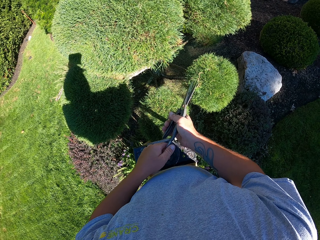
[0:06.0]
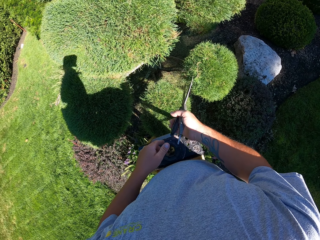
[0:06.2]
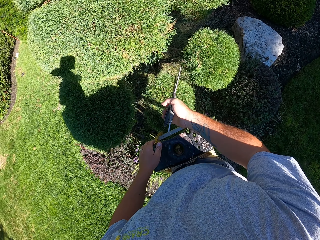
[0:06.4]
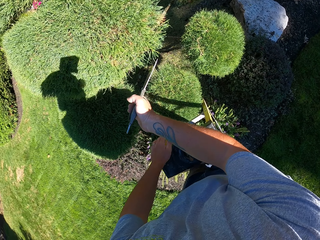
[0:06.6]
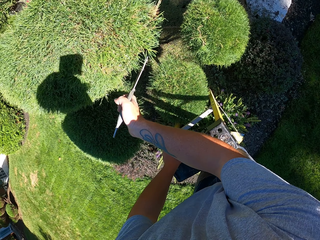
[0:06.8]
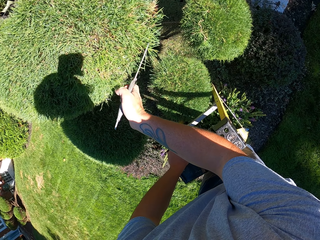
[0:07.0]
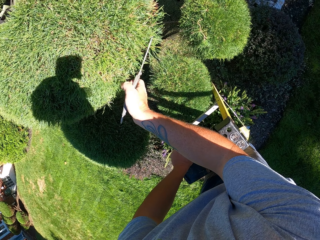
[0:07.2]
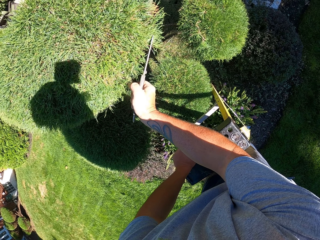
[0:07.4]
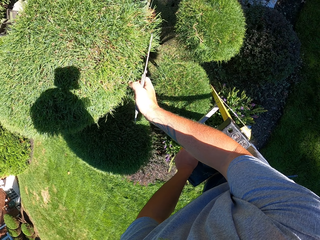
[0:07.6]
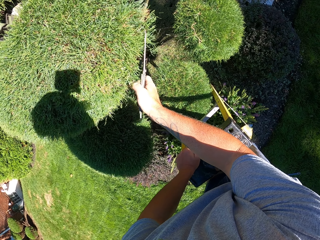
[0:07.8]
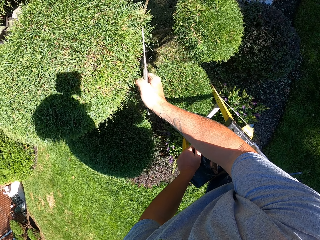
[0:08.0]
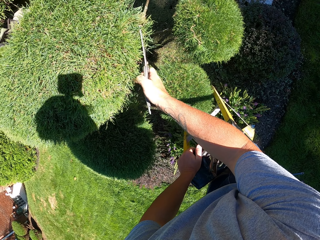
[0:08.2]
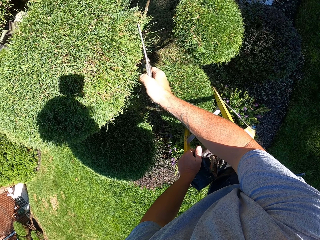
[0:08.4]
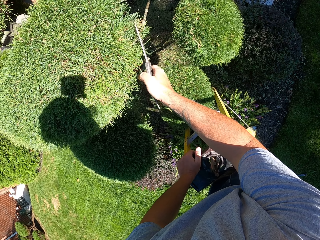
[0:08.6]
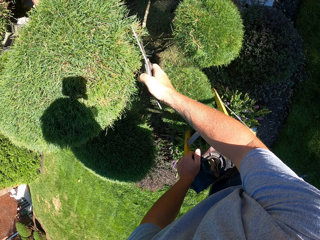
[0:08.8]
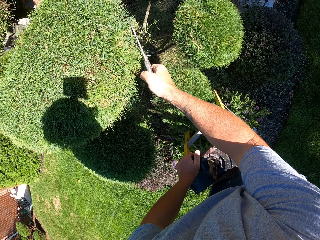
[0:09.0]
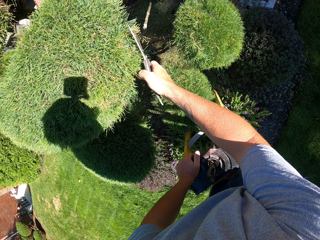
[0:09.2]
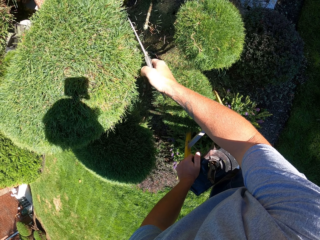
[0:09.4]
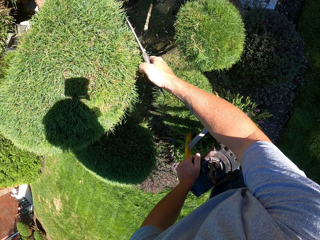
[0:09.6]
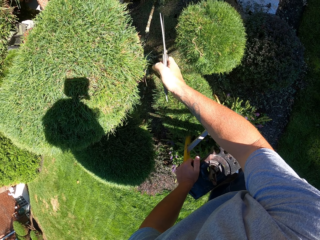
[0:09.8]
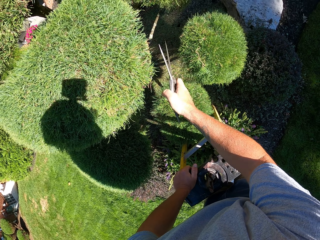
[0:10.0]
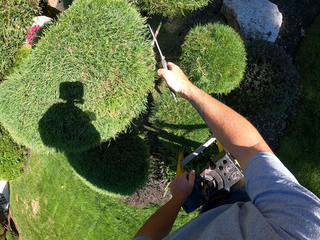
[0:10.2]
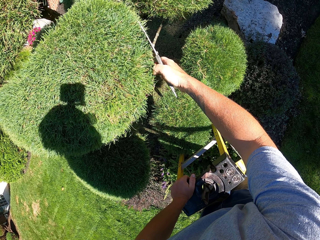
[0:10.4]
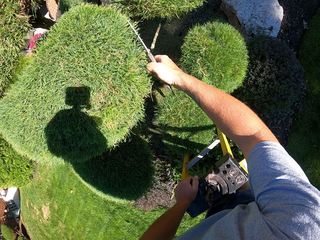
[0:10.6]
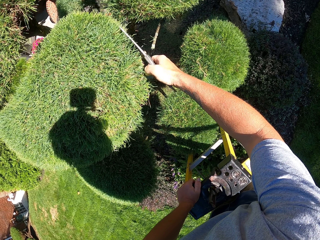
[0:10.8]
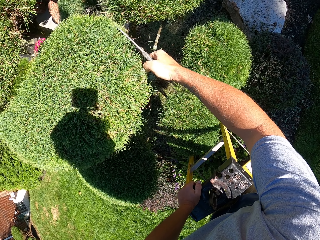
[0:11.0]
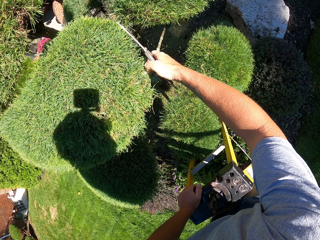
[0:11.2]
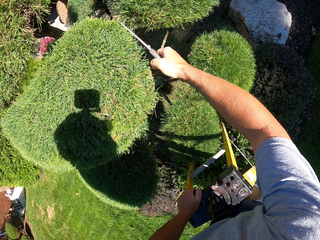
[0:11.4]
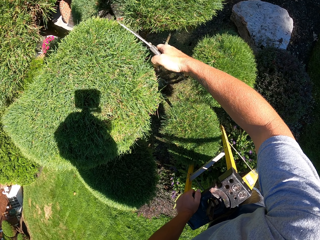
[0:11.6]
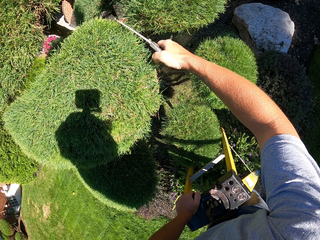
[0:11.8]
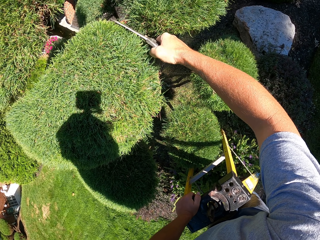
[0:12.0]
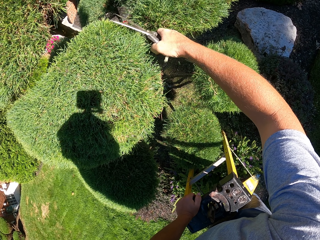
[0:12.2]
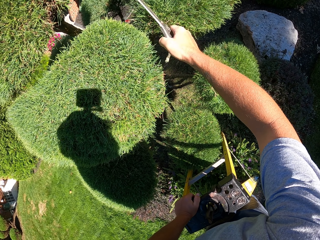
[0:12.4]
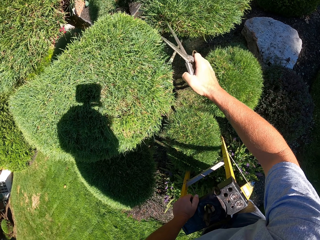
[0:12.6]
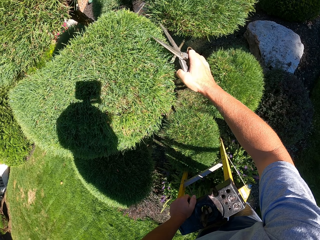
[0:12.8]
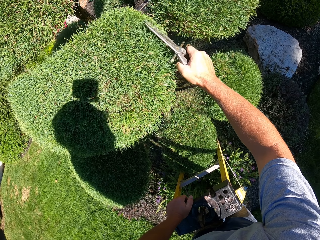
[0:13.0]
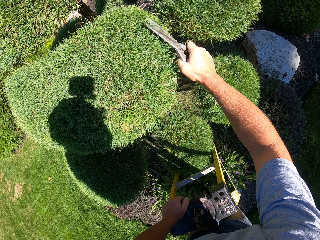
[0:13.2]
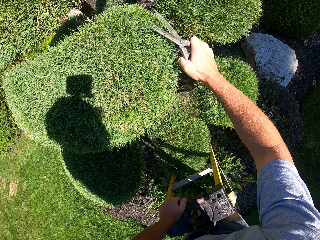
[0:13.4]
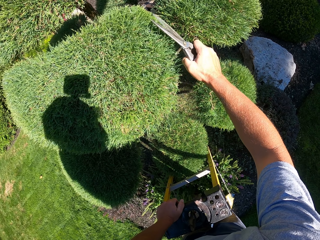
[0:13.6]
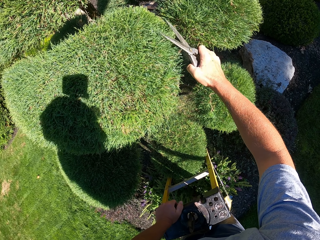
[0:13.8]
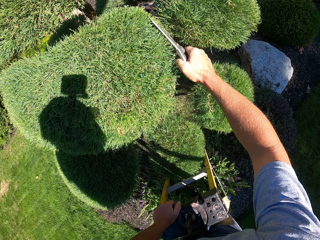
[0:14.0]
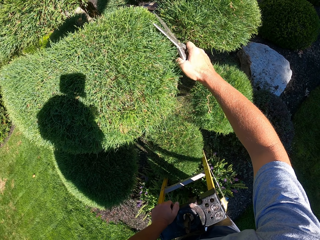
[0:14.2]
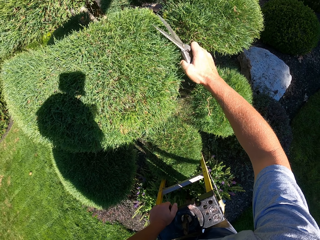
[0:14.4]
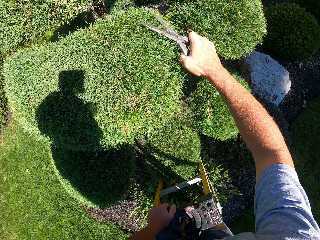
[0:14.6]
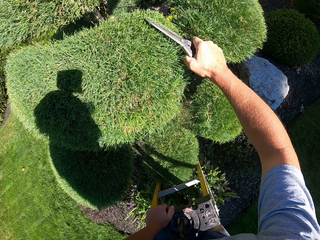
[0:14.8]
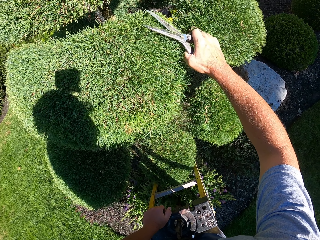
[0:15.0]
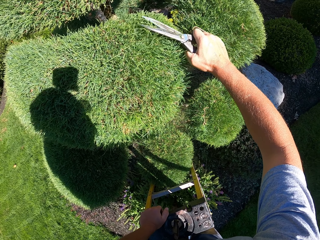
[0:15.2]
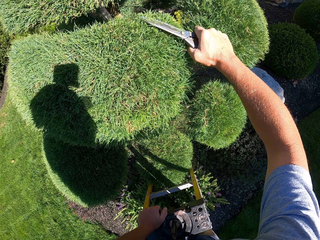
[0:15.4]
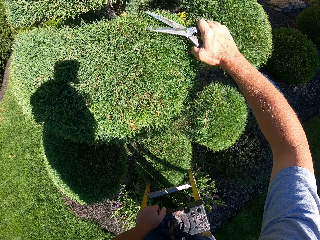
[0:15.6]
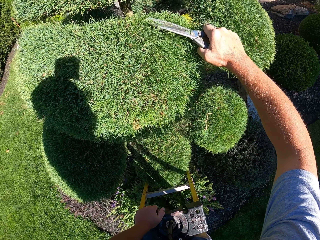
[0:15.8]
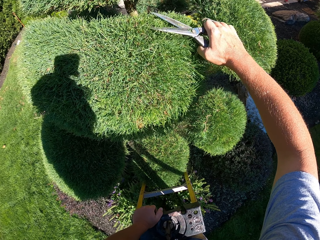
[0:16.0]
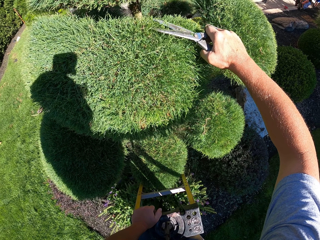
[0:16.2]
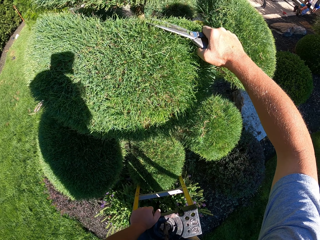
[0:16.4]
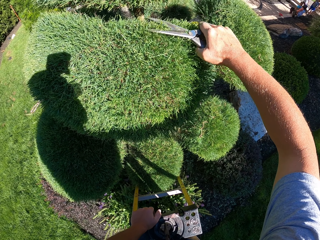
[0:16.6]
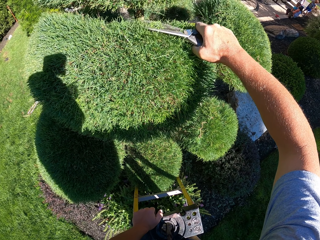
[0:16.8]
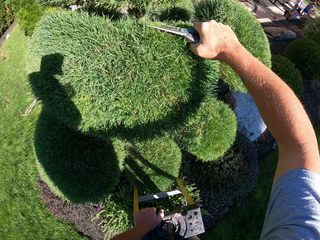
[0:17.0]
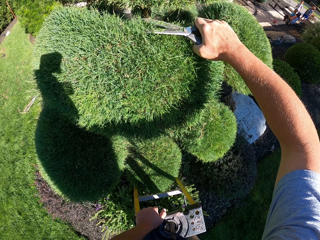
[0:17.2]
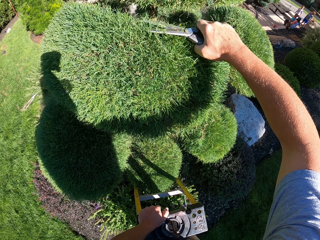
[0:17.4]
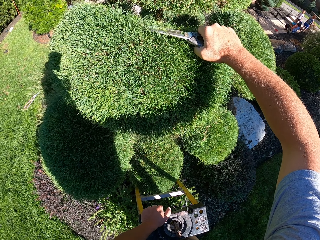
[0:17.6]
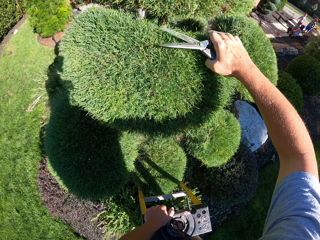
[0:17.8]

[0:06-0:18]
The camera wearer trims a hedge with shears on a ladder.

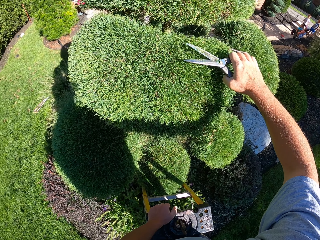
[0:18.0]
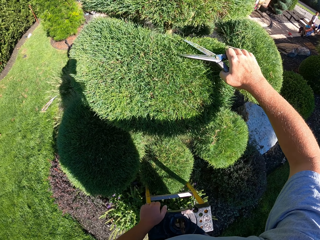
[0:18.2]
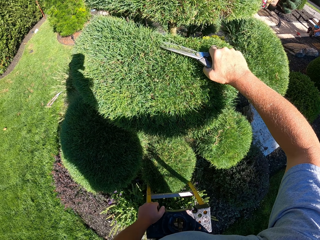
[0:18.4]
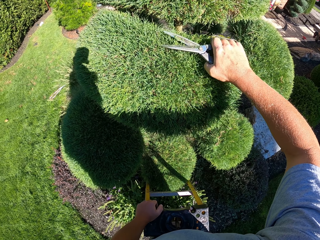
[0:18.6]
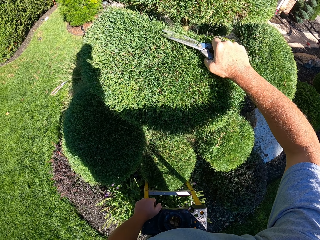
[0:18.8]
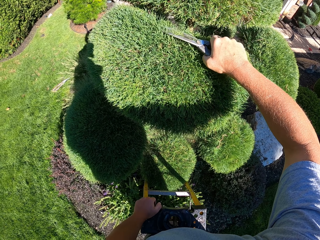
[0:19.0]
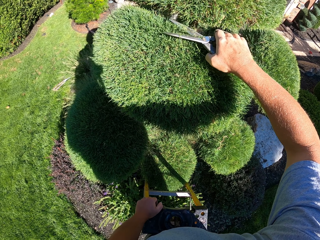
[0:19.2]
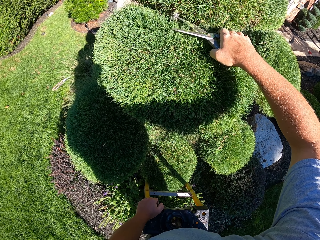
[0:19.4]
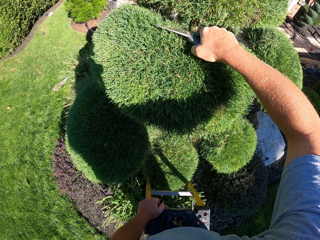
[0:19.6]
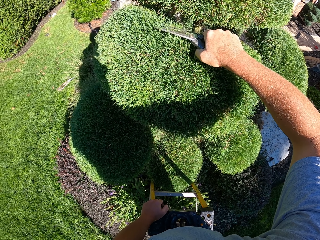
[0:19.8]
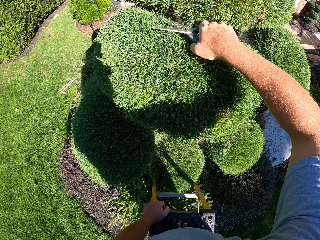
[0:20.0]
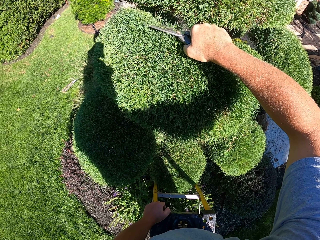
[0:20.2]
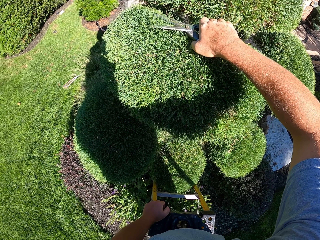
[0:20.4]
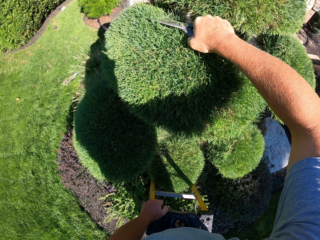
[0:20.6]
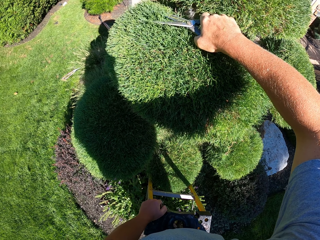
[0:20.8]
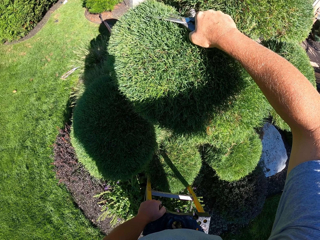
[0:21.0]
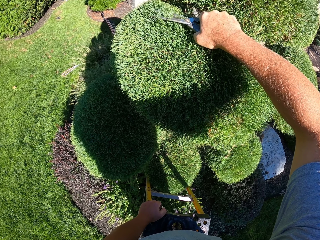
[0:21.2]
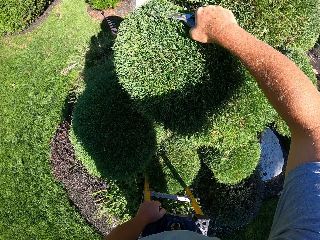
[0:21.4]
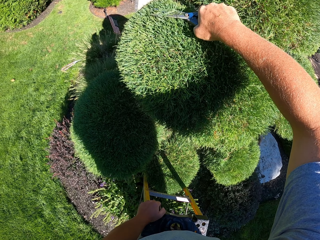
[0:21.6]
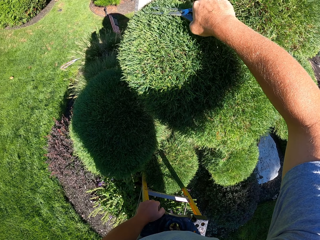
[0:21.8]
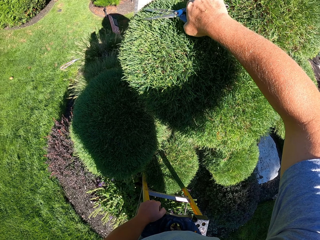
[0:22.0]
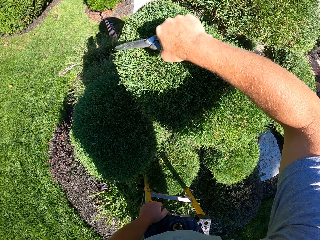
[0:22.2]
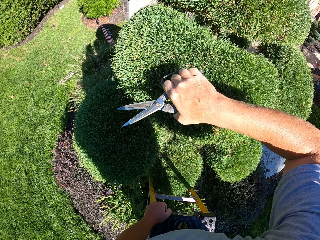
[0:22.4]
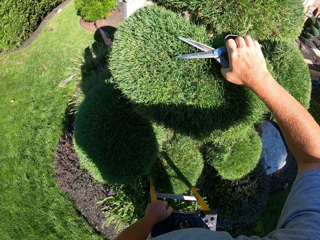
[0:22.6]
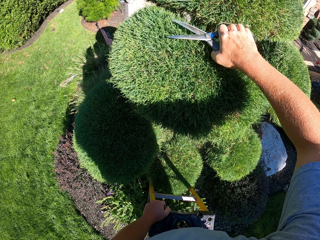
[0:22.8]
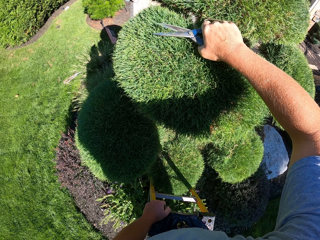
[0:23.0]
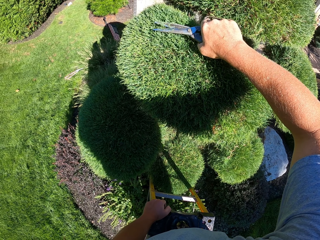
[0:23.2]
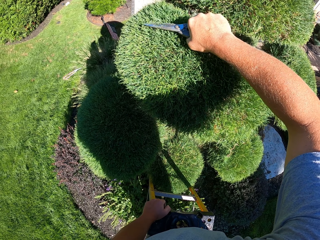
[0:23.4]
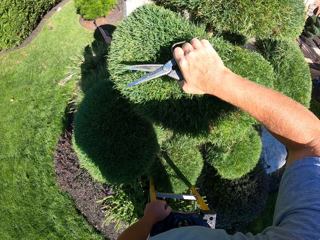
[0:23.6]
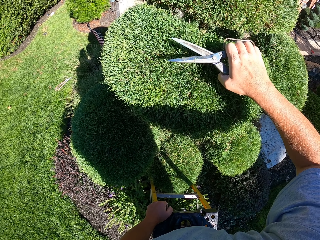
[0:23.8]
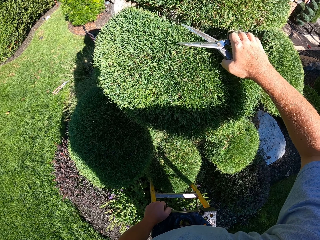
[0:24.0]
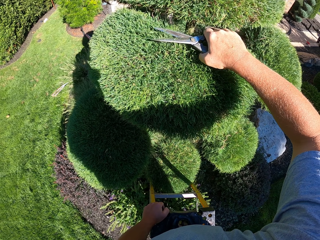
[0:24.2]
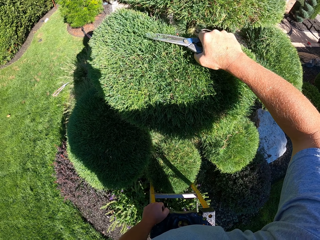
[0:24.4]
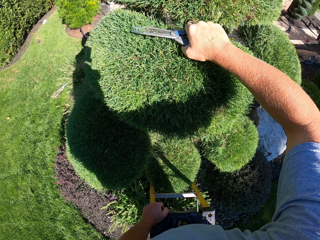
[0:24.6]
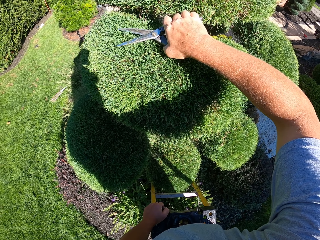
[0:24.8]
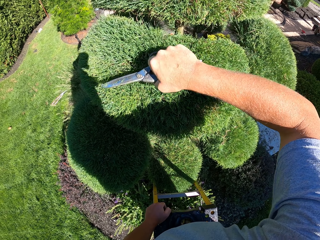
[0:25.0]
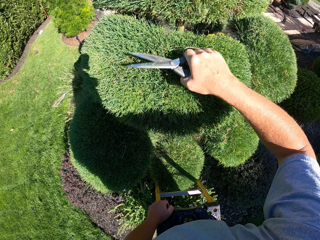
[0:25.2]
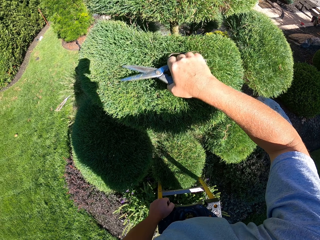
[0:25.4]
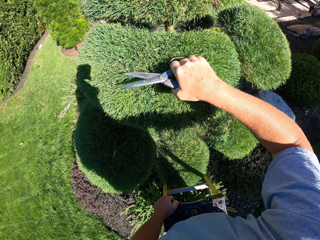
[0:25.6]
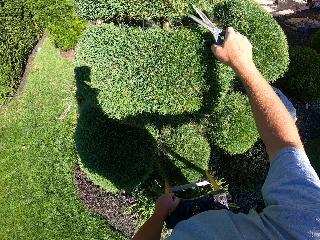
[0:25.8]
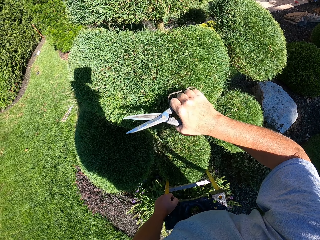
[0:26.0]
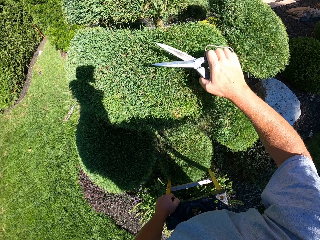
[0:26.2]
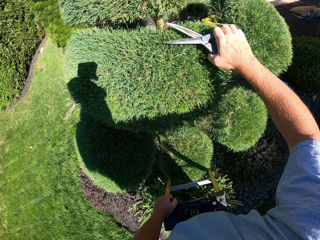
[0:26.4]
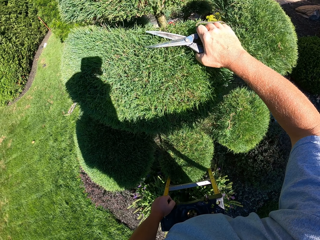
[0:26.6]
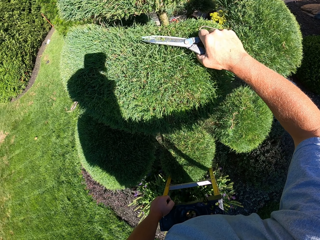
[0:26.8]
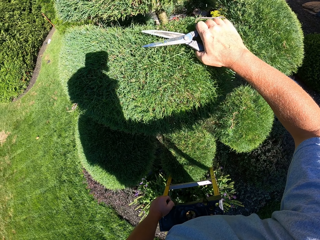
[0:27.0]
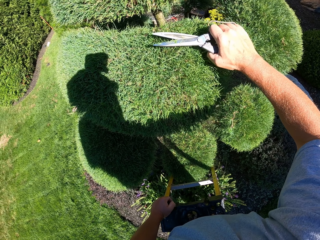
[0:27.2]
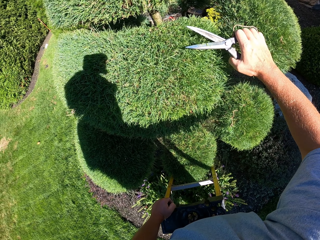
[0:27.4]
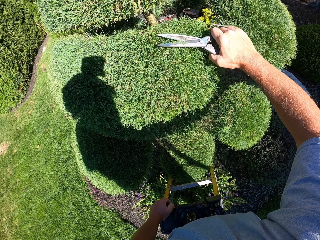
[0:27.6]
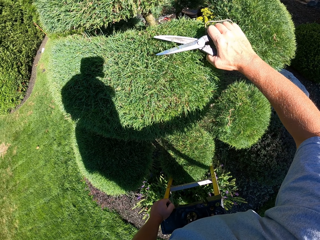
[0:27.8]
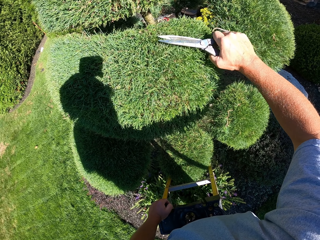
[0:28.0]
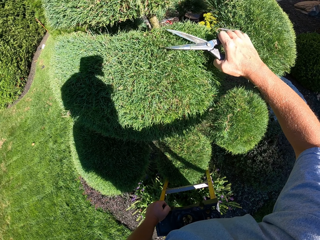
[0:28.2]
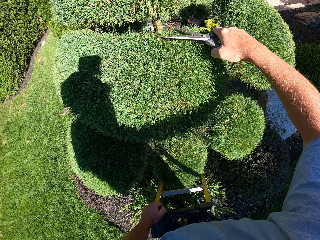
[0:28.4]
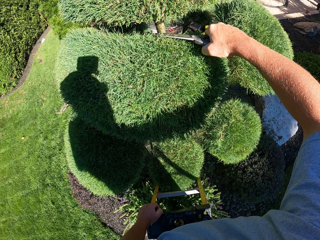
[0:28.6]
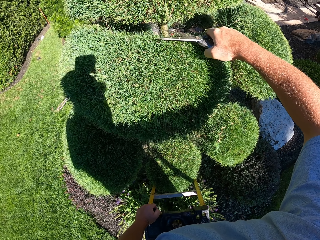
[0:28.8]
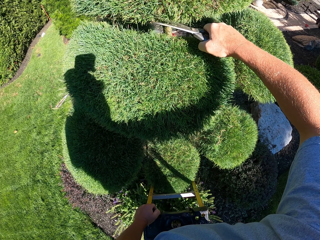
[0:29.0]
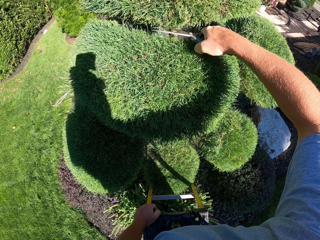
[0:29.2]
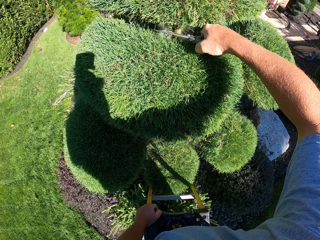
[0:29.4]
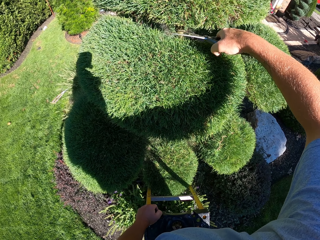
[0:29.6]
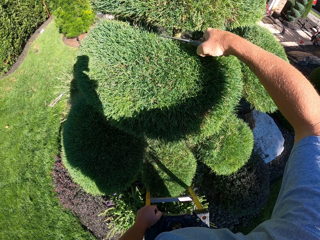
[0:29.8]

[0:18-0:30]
The camera wearer trims a tree with pruning scissors.
